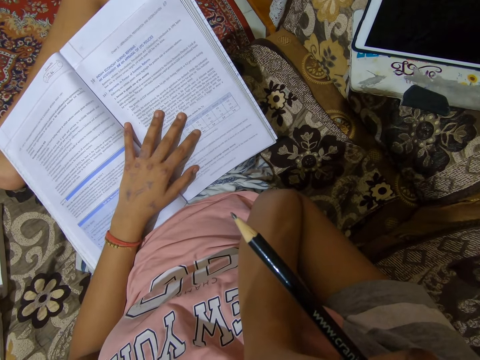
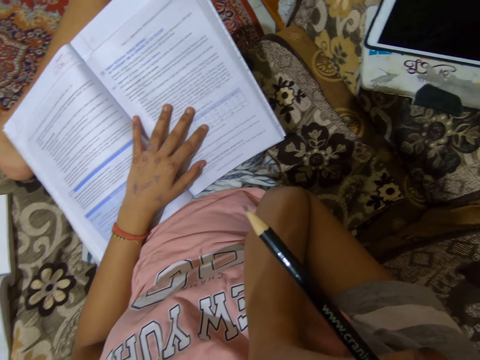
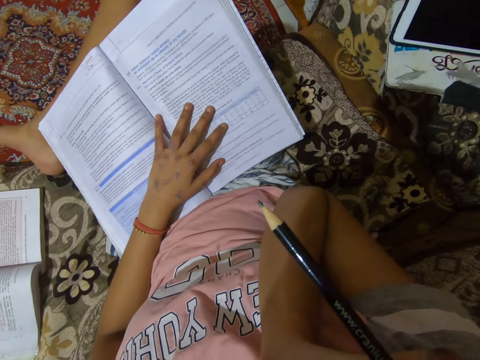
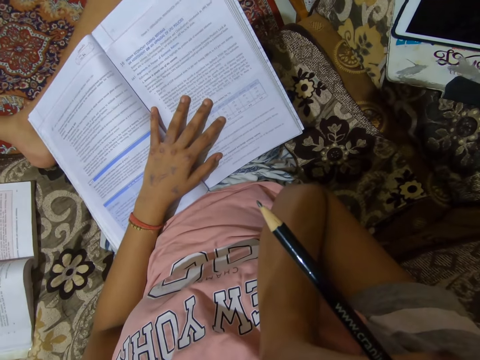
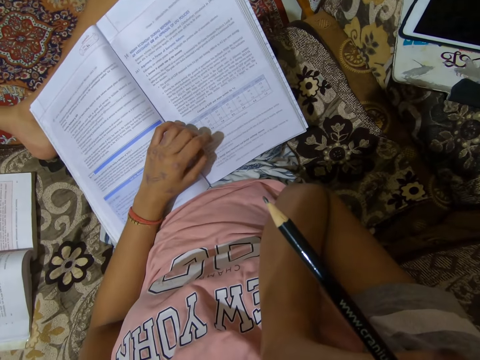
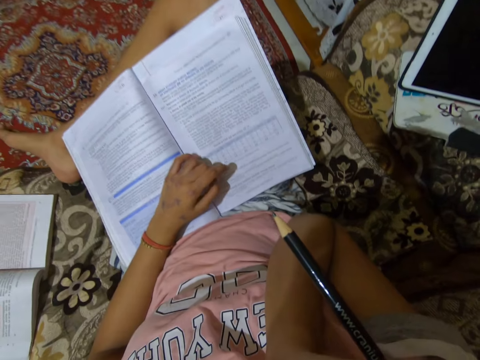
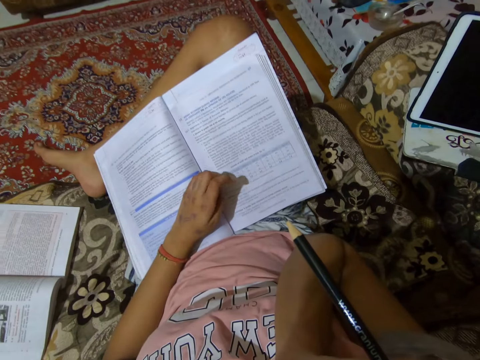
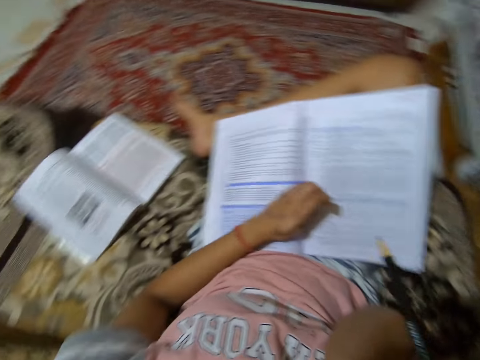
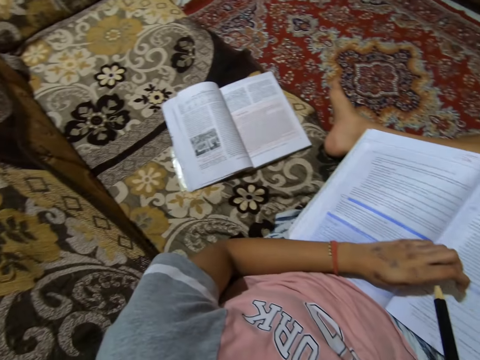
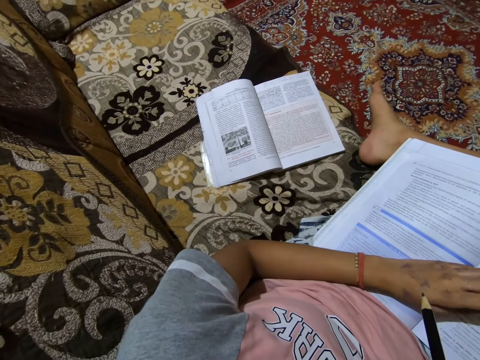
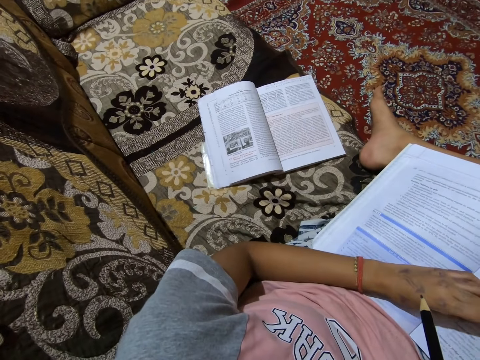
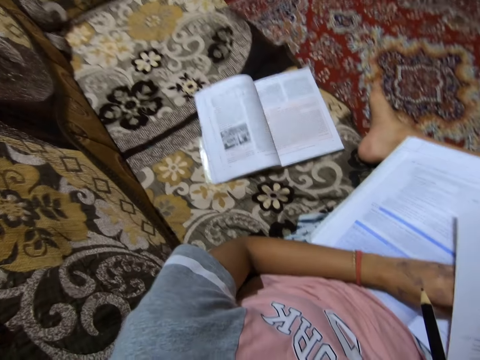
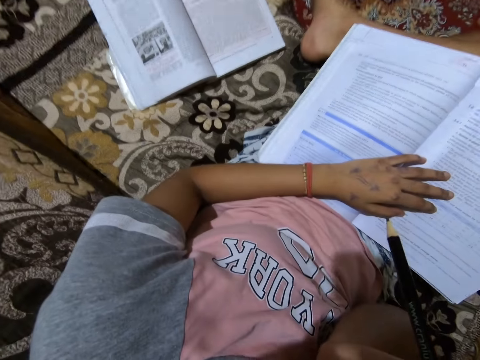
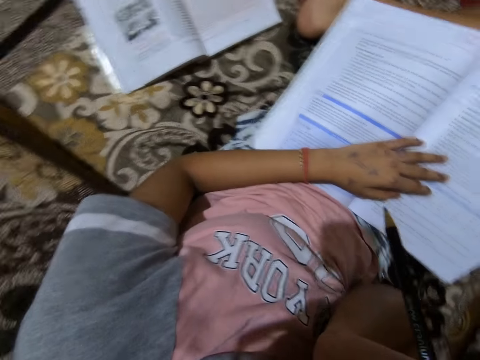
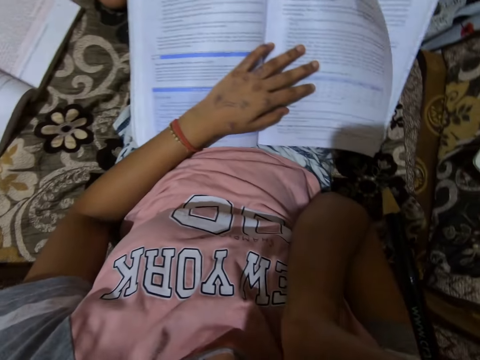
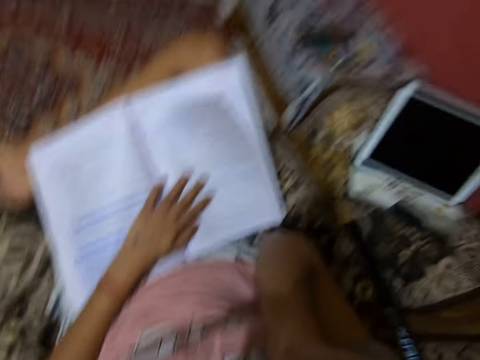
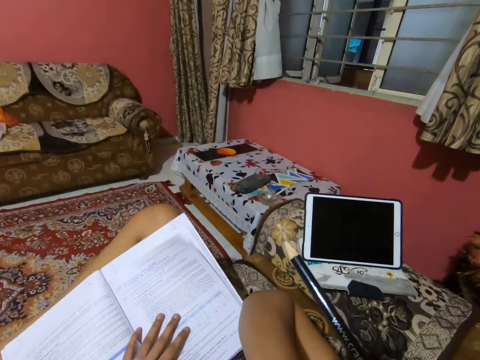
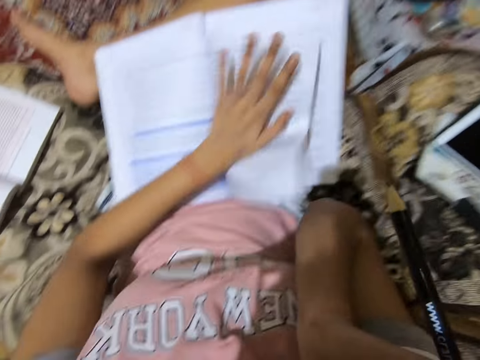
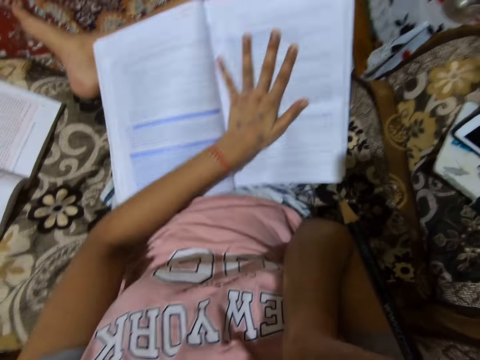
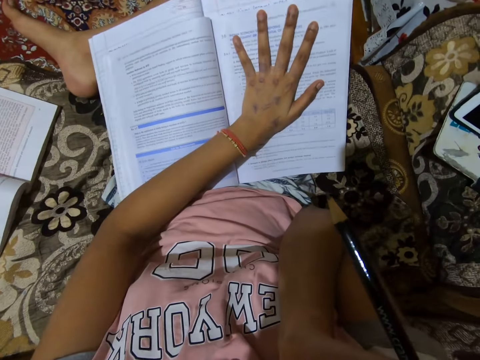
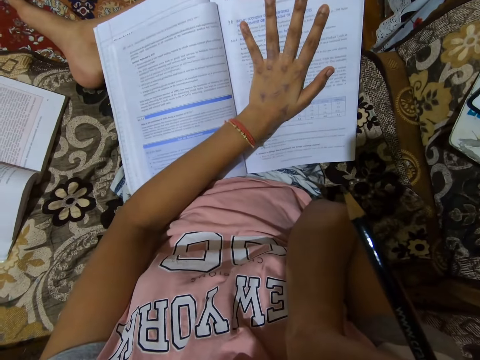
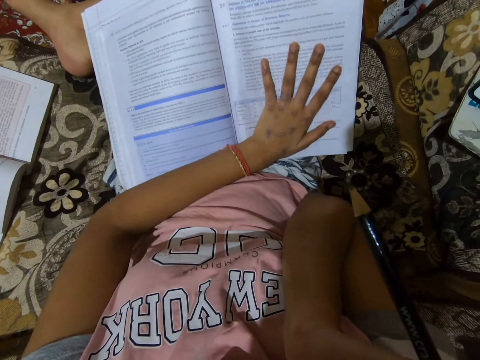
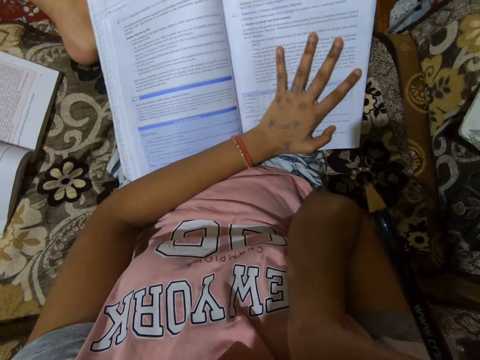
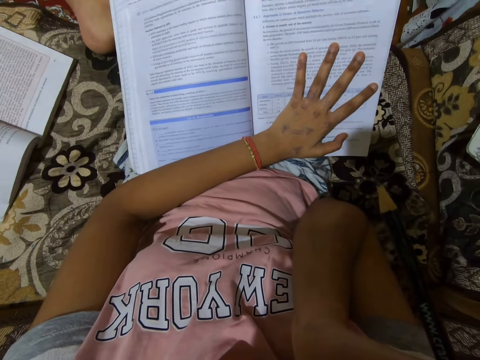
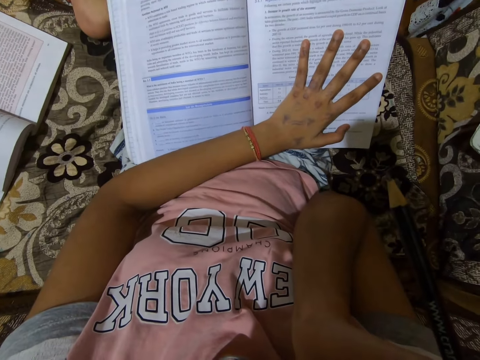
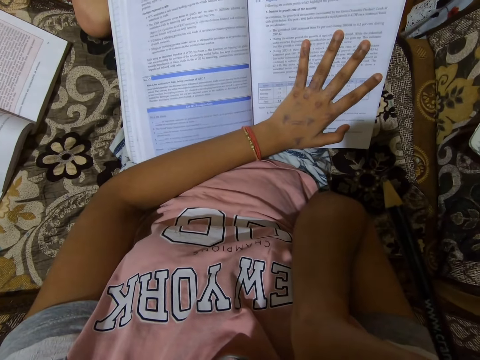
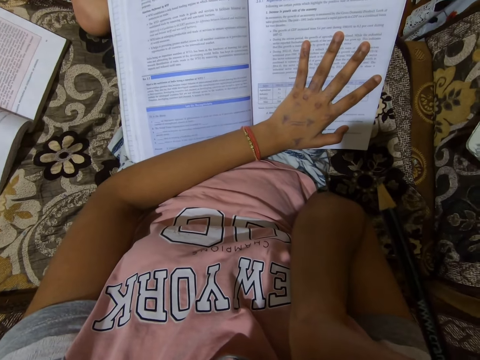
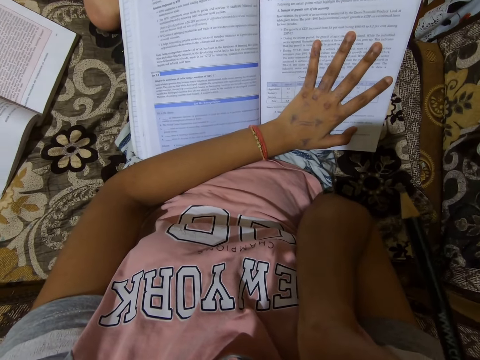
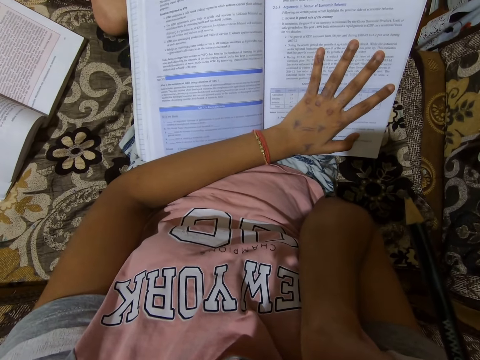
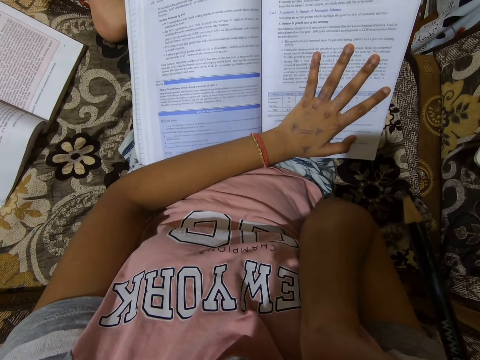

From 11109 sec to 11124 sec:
The camera wearer looks at the book on the other side. She looks at the other side of the room. She hits the book with her left palm. She moves the books on her lap.

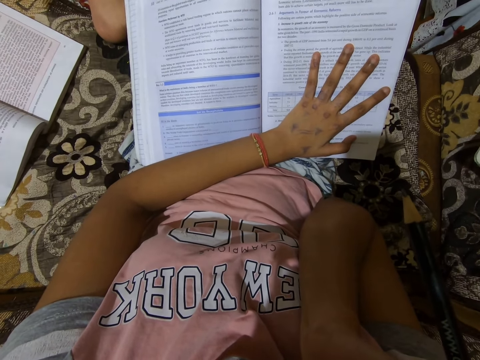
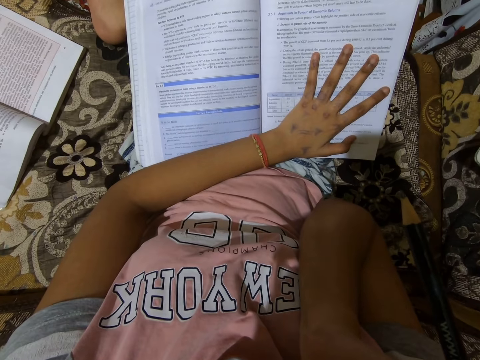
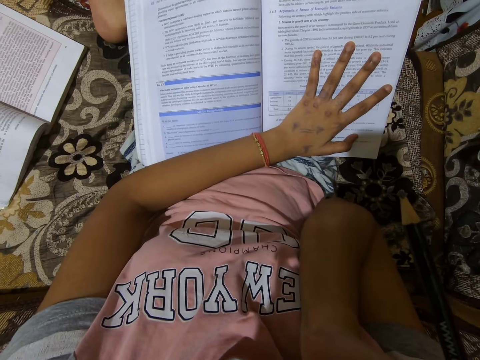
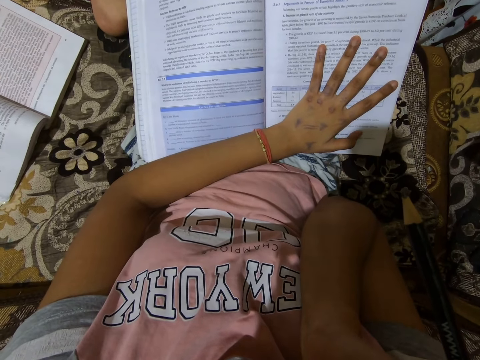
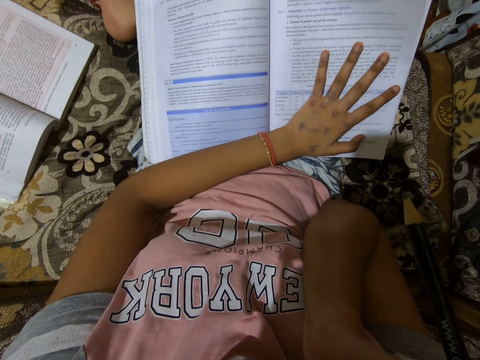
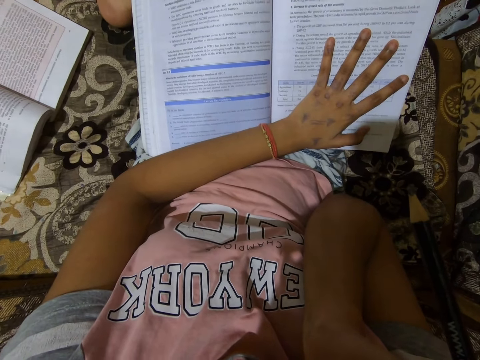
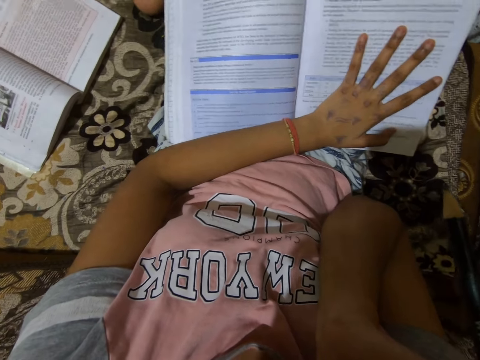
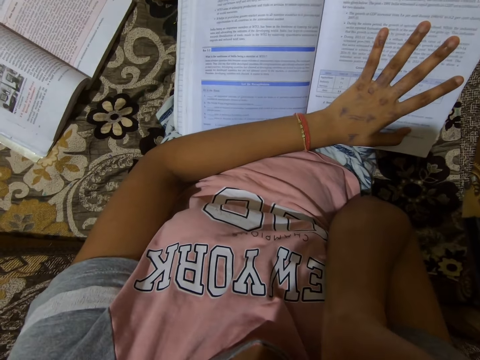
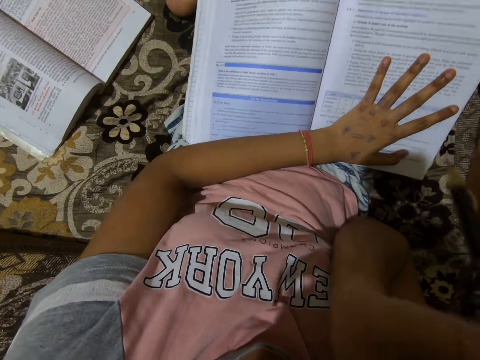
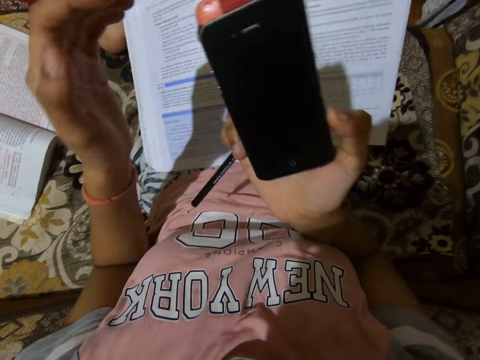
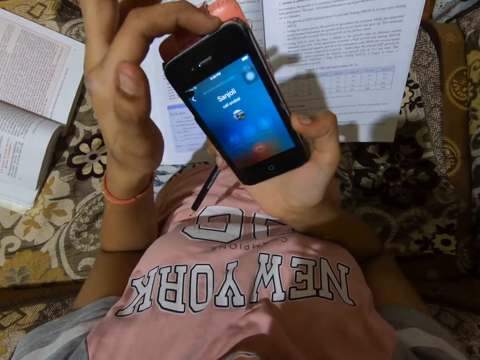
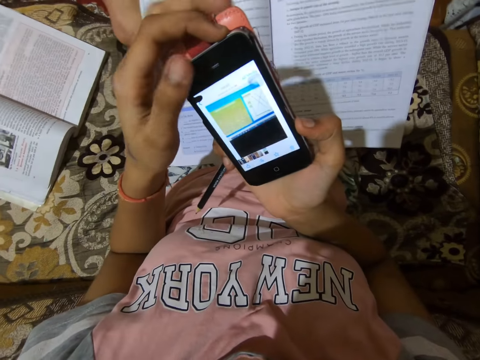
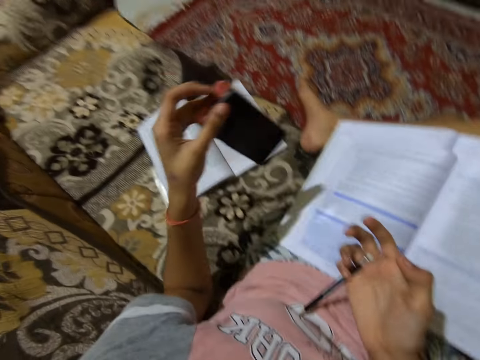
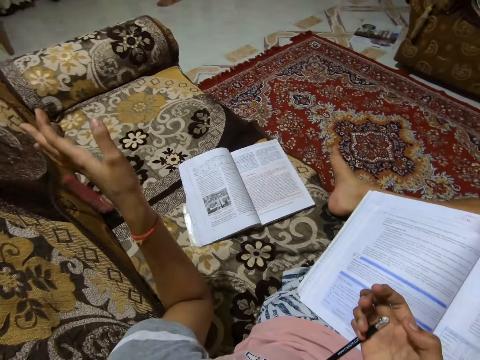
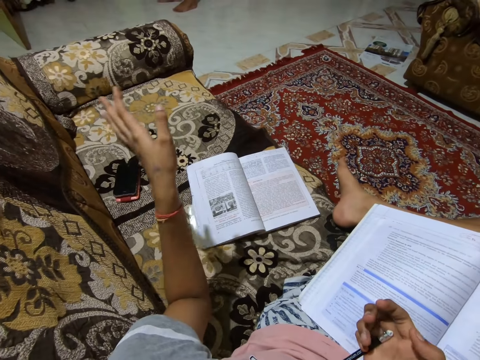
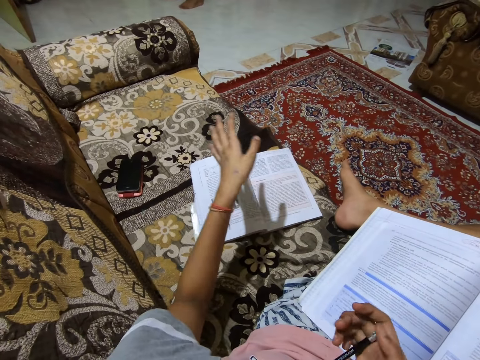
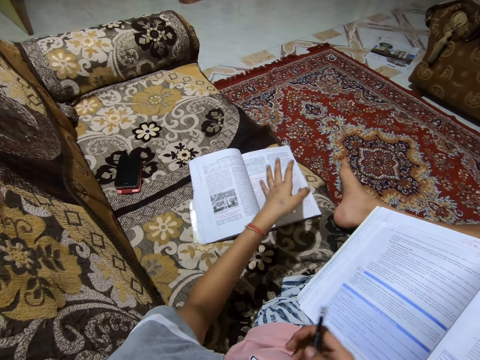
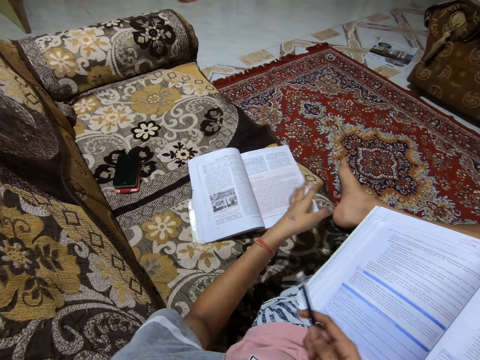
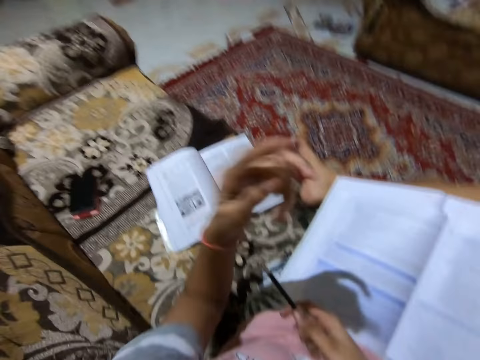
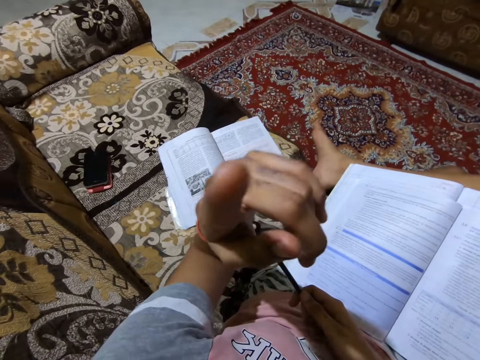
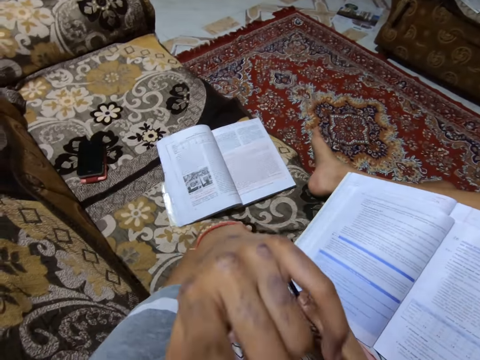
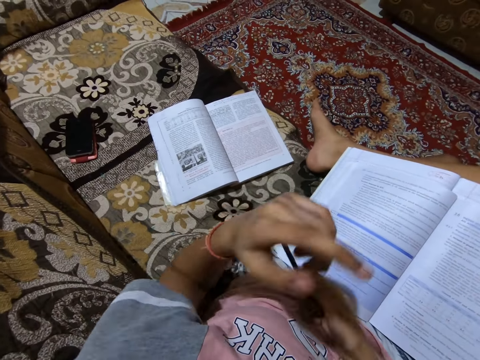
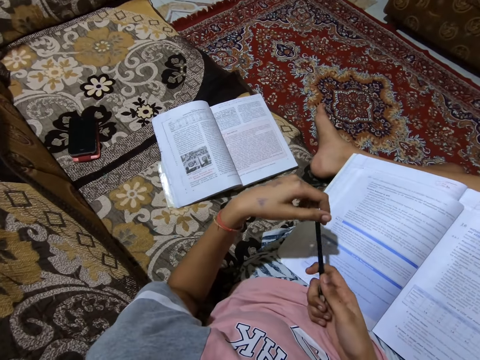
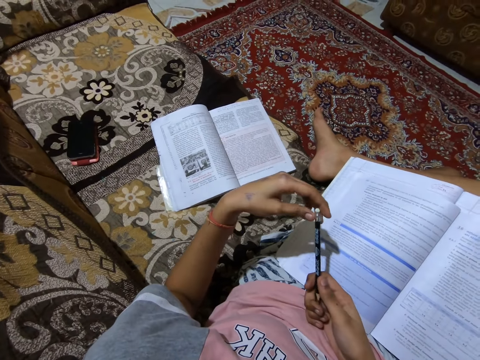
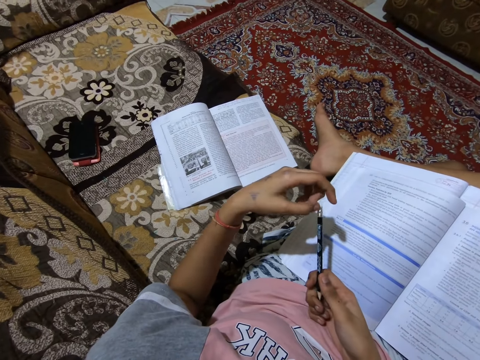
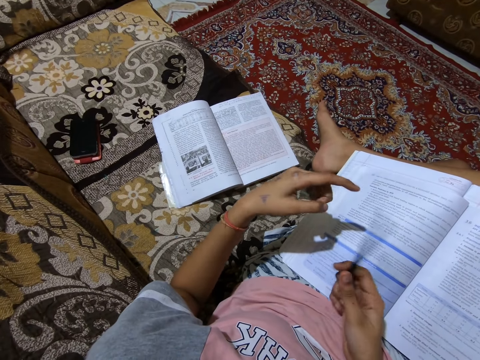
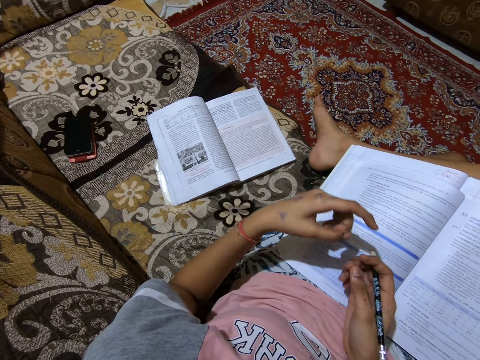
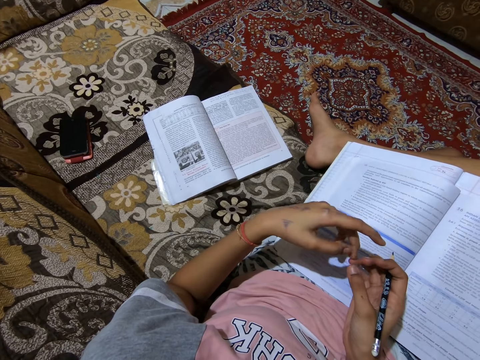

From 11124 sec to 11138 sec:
The camera wearer looks at the phone. She dials the phone. She holds the phone with the other hand. She throws the phone on the sofa. She lifts her hand and talks to a man. She puts down her hand.
